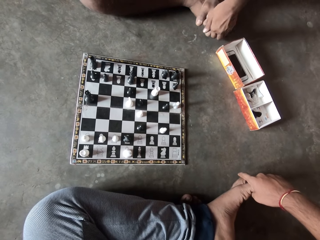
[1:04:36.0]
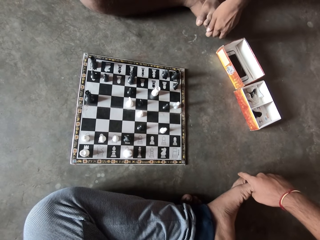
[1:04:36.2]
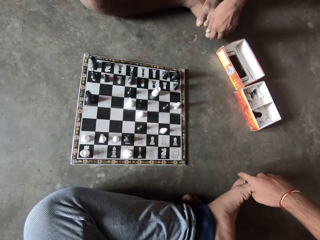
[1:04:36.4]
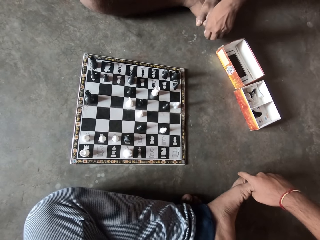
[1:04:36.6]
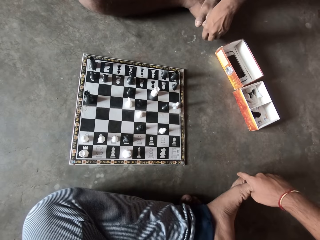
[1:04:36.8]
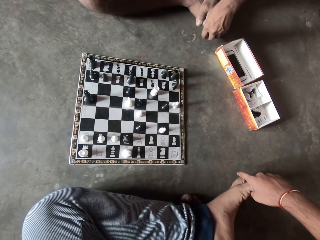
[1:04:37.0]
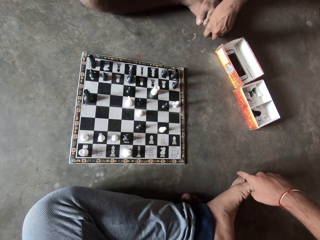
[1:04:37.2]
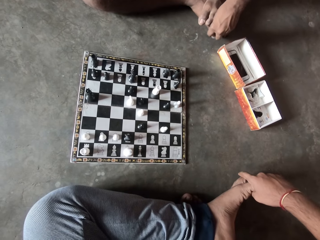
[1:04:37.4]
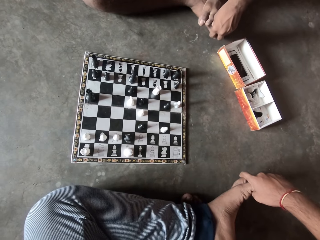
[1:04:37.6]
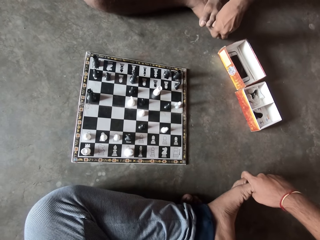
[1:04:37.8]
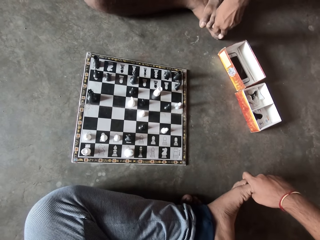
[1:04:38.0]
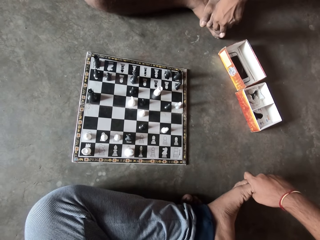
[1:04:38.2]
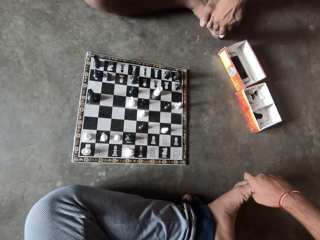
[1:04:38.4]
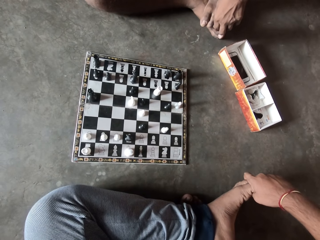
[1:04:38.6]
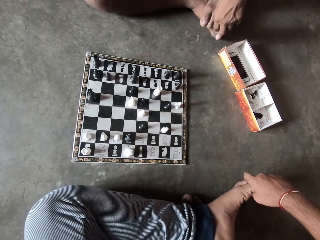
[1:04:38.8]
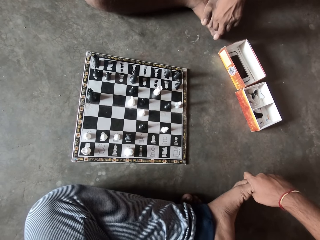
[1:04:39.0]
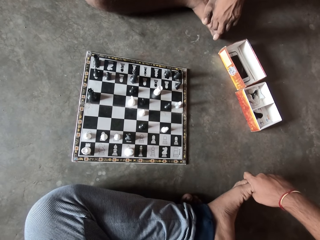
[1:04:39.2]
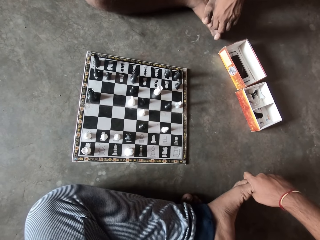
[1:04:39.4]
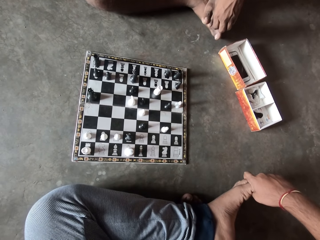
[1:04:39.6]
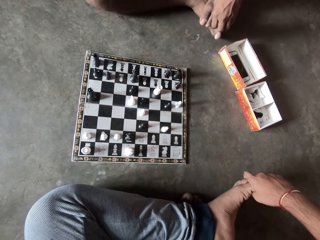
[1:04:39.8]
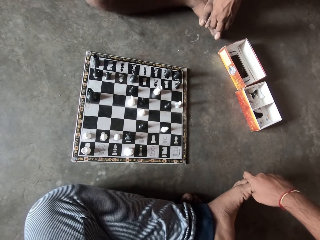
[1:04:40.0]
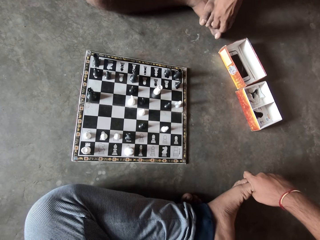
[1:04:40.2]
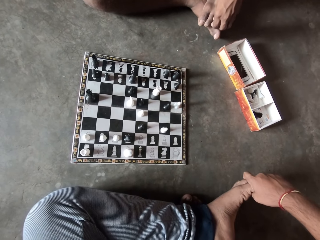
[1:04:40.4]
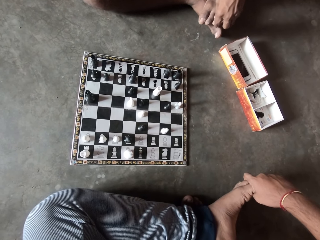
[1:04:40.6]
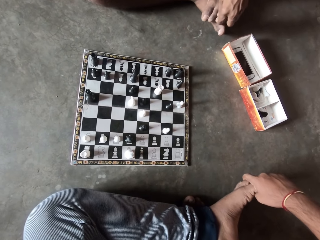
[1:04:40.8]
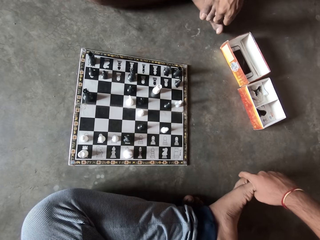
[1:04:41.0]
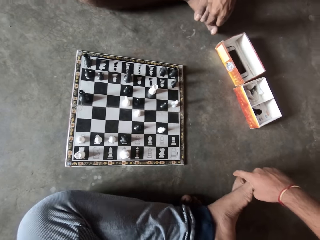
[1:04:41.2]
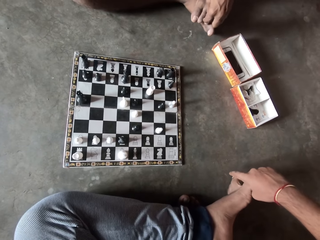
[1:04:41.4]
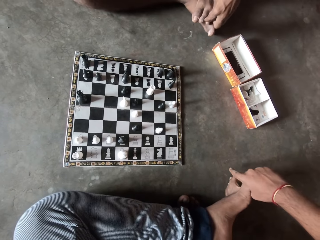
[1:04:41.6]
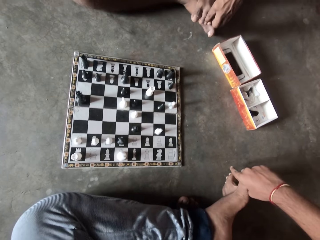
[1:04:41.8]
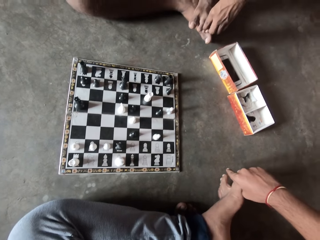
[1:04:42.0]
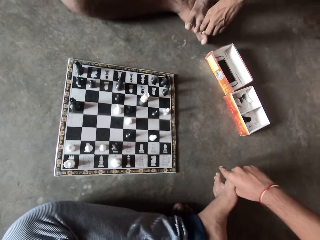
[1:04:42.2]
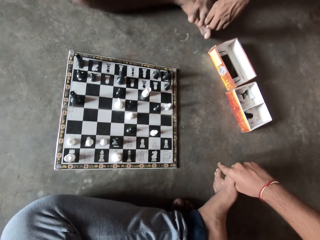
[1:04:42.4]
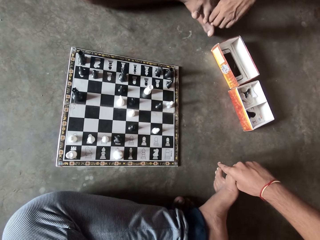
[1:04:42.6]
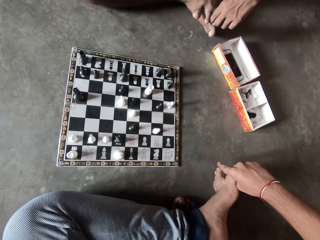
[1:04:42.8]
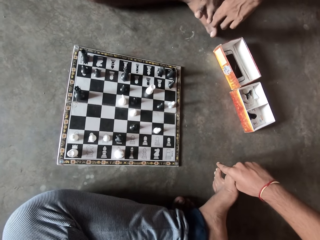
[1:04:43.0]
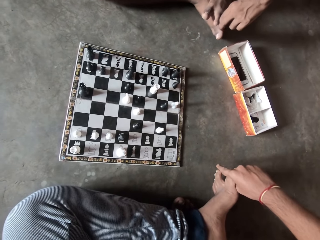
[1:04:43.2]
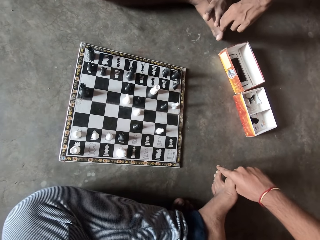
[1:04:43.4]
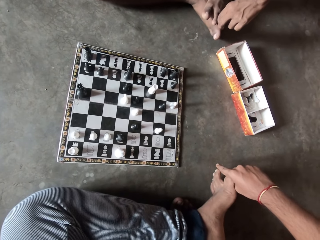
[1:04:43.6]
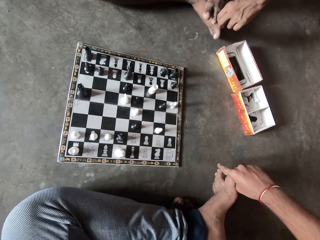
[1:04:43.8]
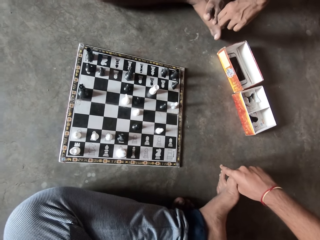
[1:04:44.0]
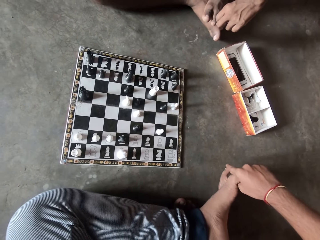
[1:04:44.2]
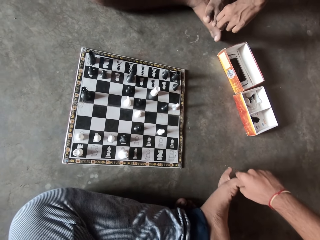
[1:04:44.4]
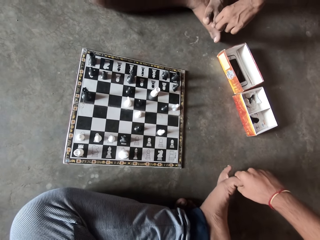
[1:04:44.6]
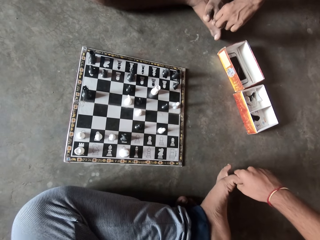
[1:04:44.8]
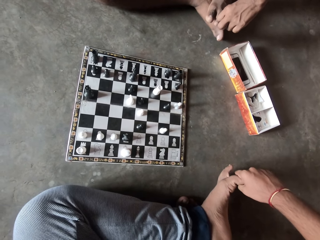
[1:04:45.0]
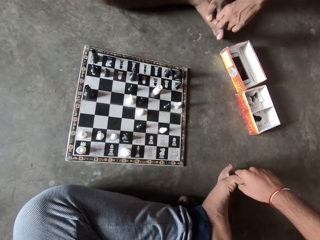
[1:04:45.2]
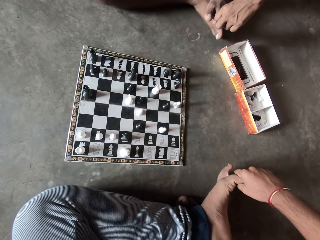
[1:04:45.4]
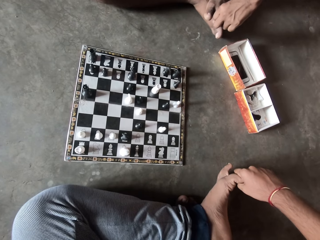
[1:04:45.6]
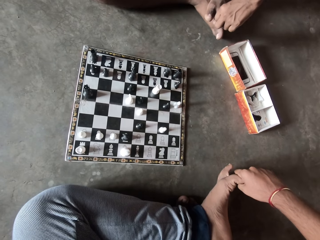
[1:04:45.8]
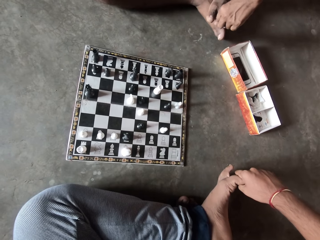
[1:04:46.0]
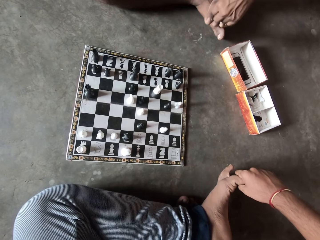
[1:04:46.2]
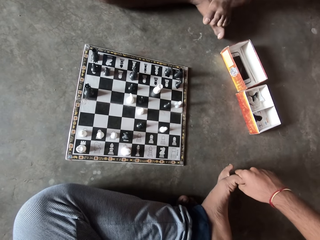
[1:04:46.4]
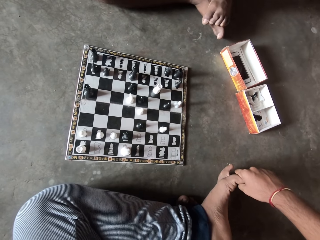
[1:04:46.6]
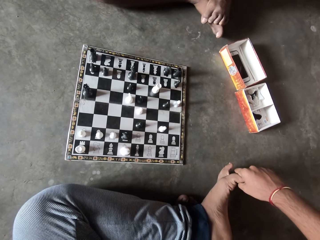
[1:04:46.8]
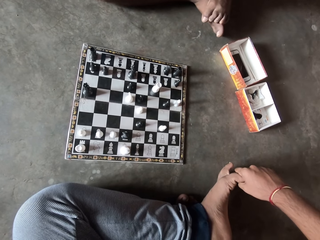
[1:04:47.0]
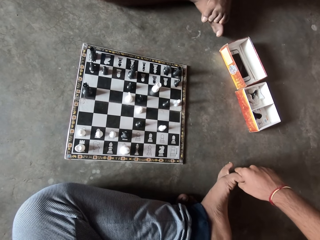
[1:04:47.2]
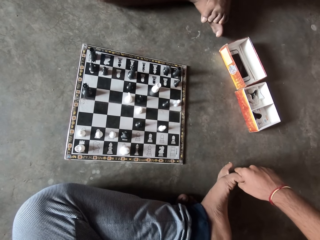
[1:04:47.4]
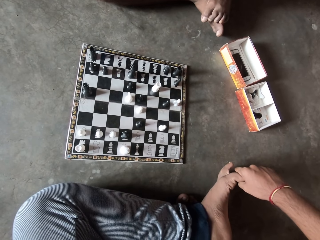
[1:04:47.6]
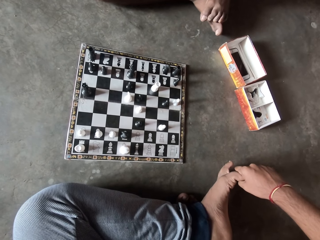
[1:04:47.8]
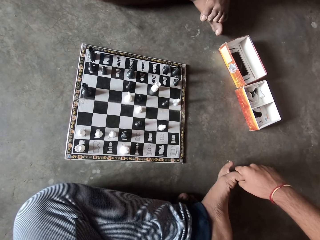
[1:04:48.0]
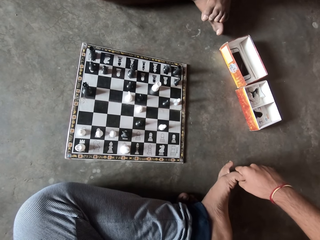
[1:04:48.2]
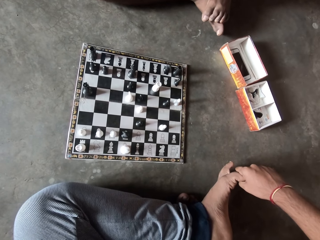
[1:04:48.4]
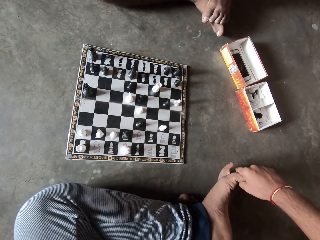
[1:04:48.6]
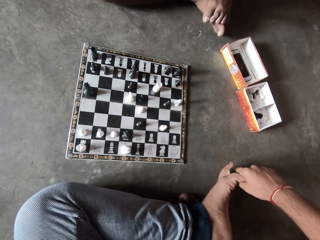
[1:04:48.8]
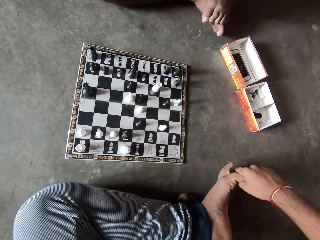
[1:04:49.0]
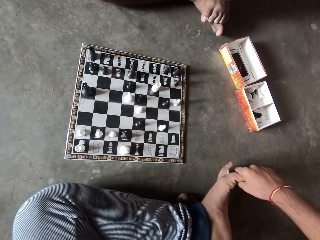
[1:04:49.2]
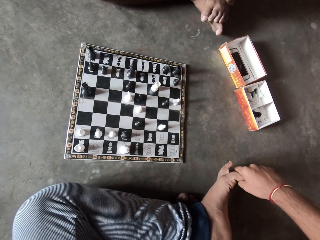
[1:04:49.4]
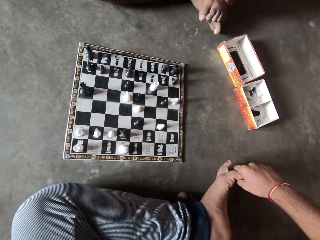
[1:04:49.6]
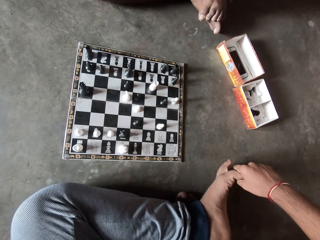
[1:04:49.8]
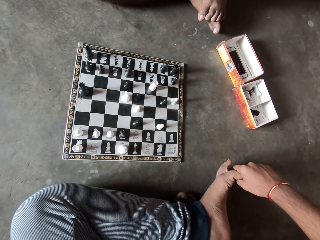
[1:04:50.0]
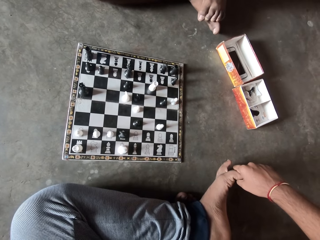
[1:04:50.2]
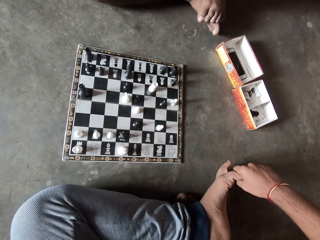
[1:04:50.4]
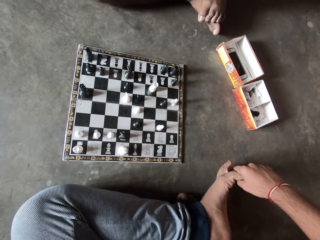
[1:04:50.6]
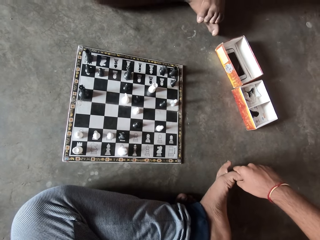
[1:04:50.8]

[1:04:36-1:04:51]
A man pulls his hand off the feet.

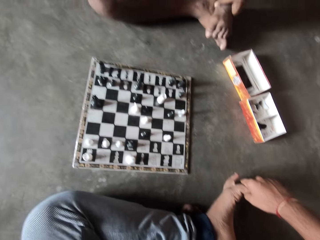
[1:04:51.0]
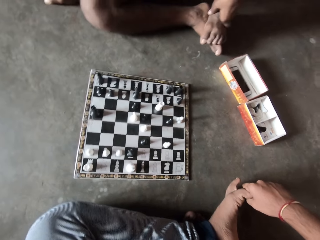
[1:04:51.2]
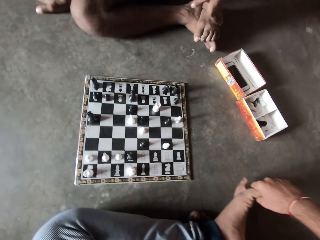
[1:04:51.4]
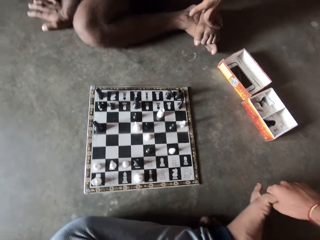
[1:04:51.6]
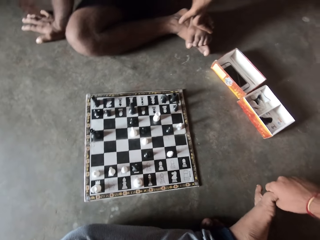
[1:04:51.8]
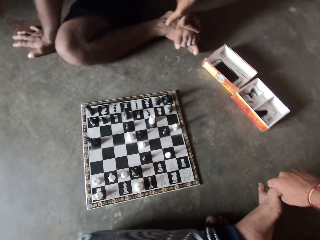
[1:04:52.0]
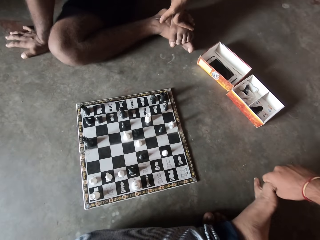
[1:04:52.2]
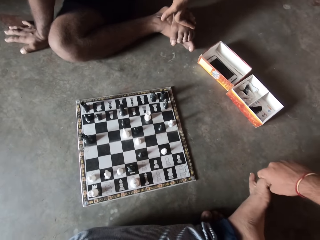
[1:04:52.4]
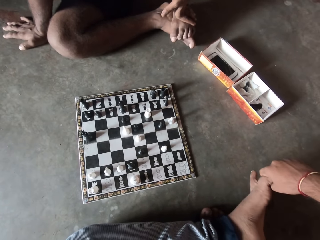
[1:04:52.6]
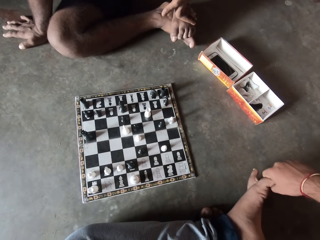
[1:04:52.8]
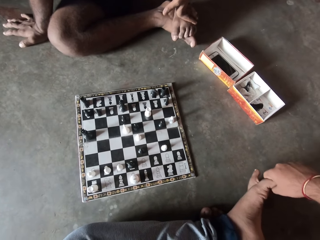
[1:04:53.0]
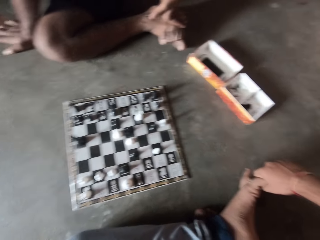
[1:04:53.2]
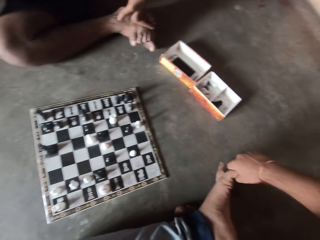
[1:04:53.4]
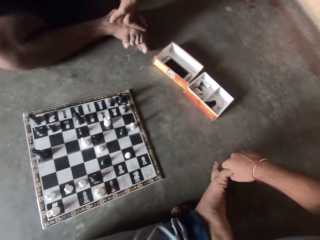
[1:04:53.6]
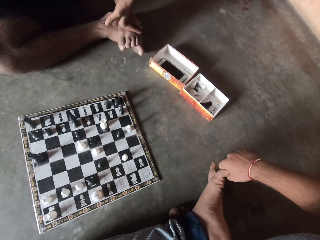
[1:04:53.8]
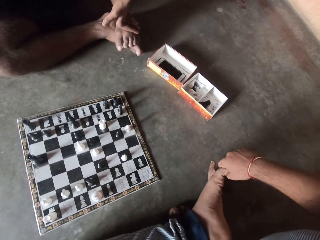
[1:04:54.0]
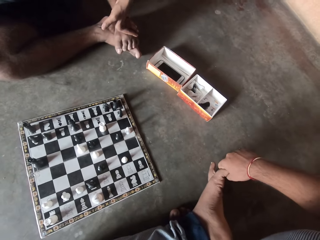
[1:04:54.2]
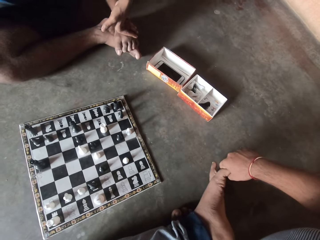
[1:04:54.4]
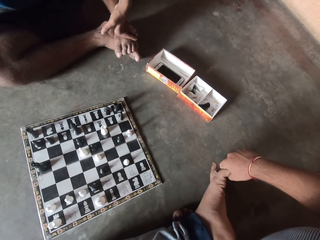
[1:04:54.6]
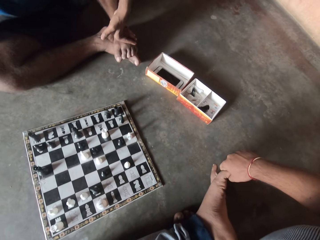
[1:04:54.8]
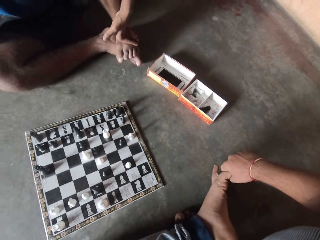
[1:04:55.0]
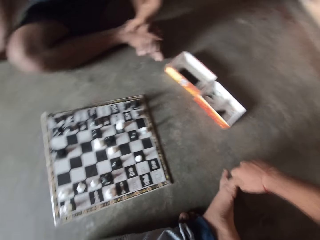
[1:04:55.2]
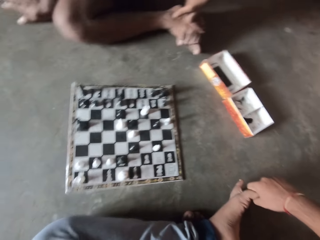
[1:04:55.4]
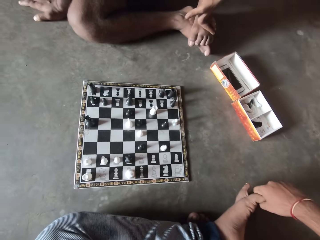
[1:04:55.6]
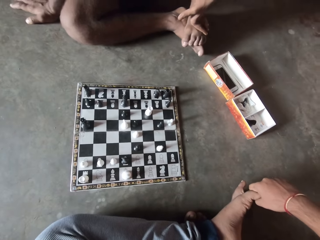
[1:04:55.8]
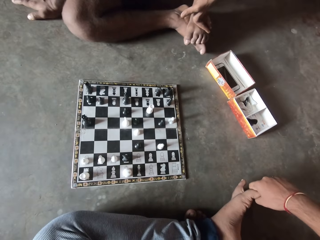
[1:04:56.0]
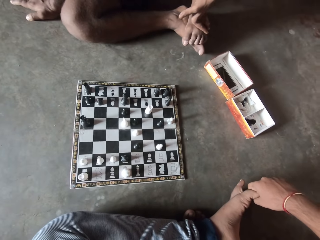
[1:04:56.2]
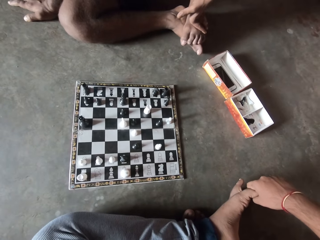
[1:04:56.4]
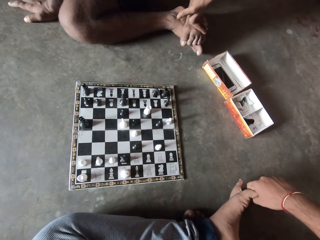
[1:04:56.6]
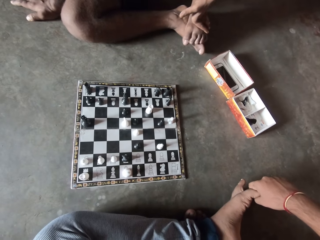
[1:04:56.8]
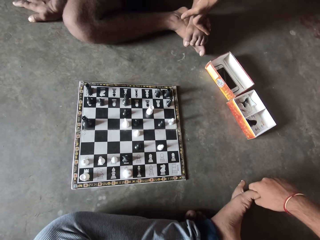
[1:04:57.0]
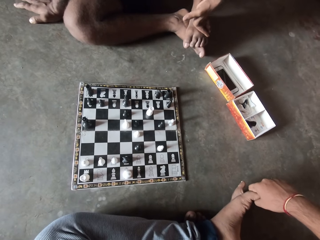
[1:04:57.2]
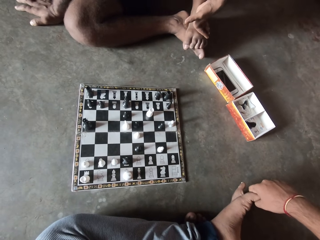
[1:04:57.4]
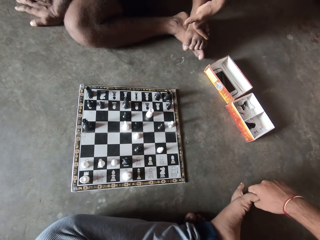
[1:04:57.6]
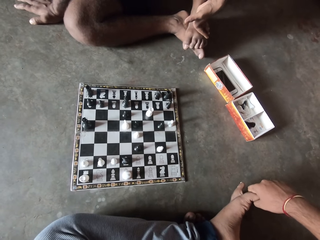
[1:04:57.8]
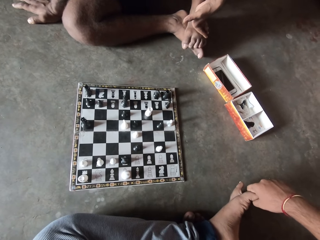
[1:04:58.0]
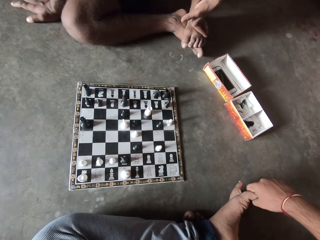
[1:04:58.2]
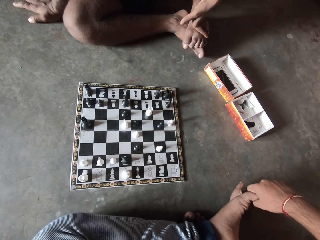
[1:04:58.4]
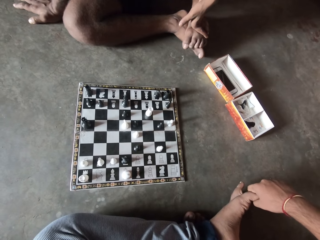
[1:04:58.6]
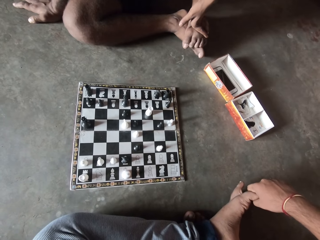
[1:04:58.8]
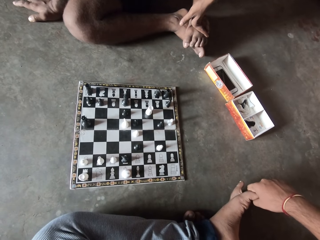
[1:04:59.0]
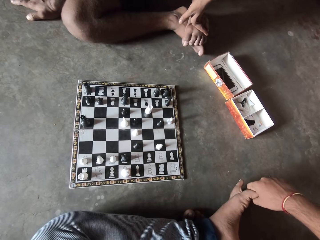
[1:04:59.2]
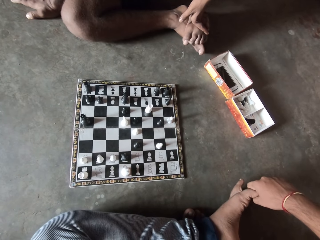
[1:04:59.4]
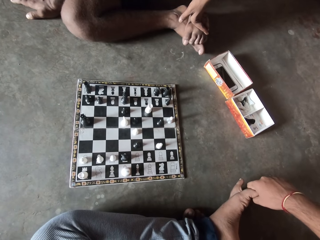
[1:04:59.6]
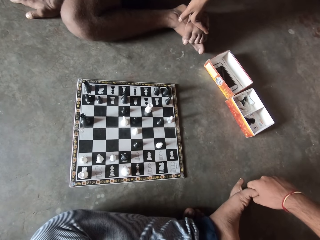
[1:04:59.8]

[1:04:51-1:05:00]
A man holds his feet.
